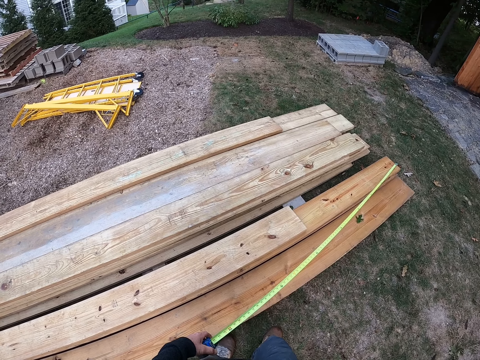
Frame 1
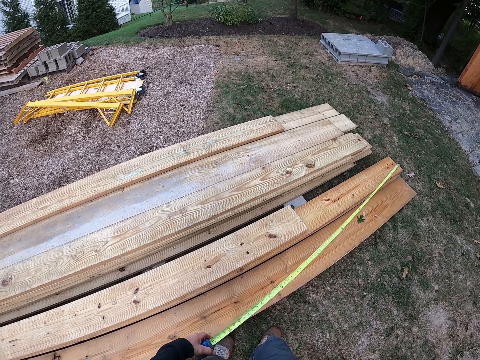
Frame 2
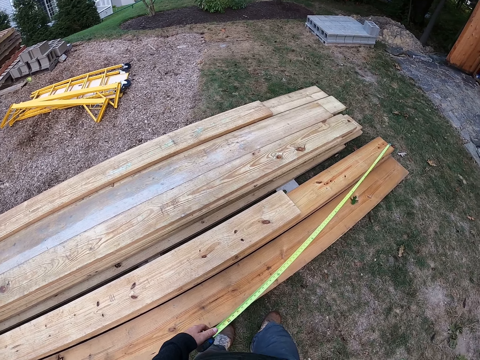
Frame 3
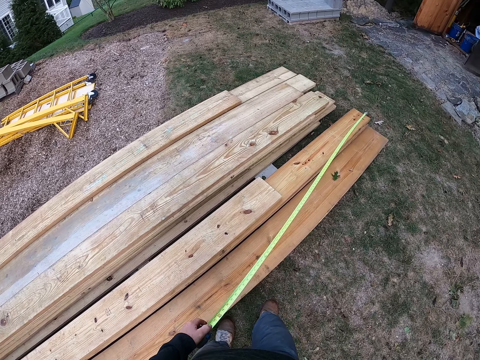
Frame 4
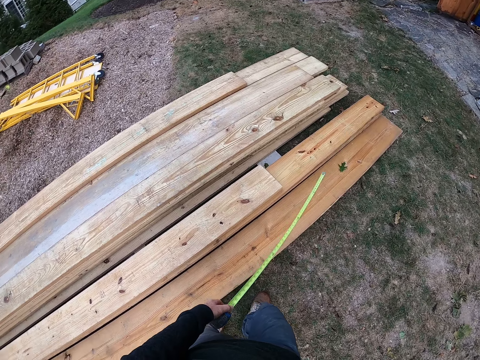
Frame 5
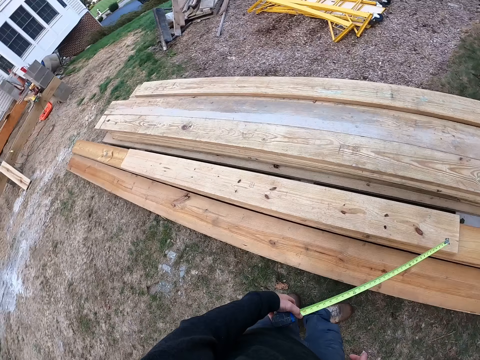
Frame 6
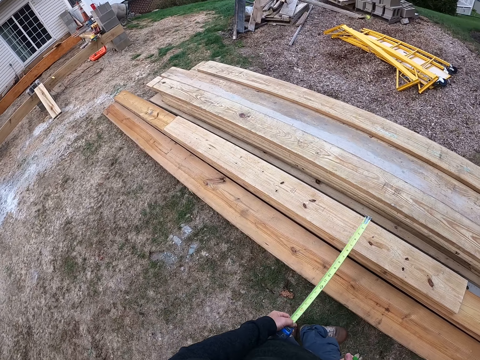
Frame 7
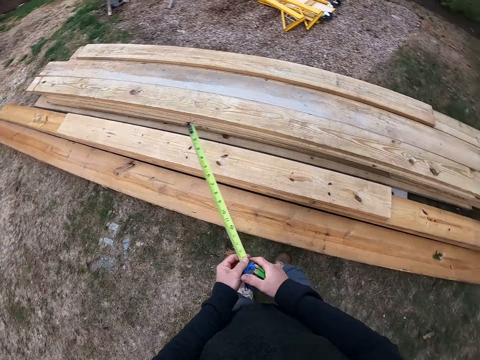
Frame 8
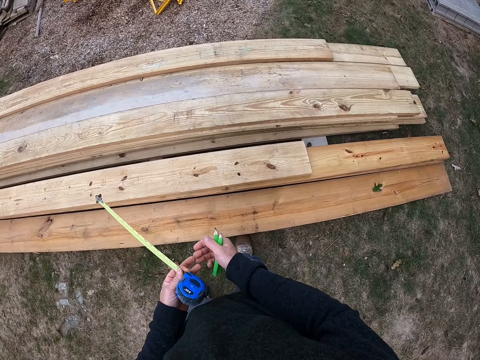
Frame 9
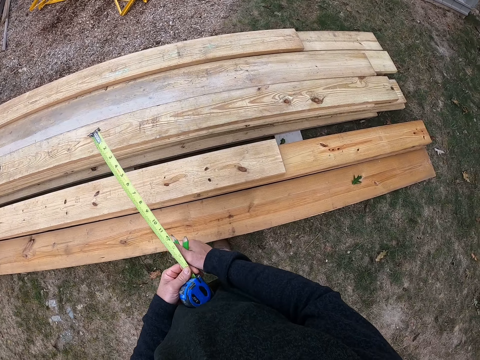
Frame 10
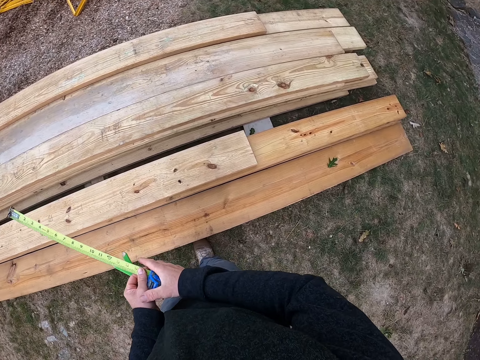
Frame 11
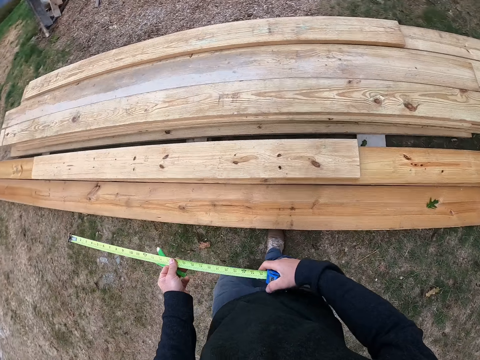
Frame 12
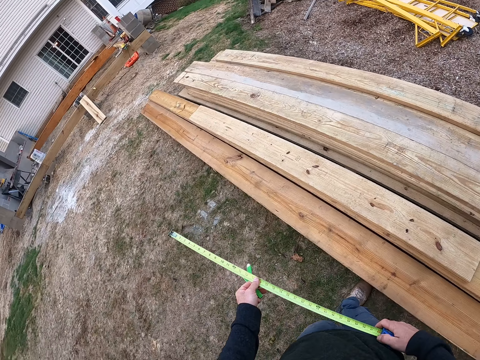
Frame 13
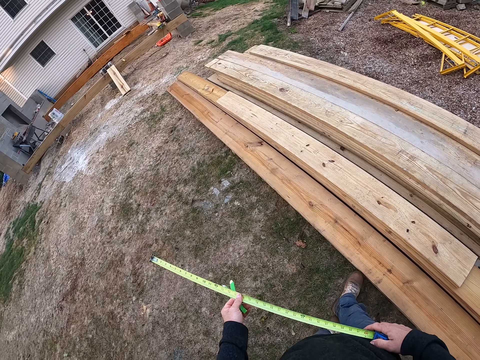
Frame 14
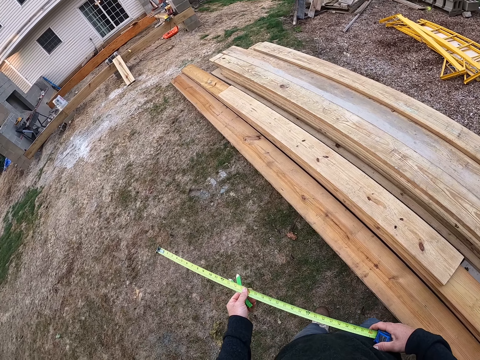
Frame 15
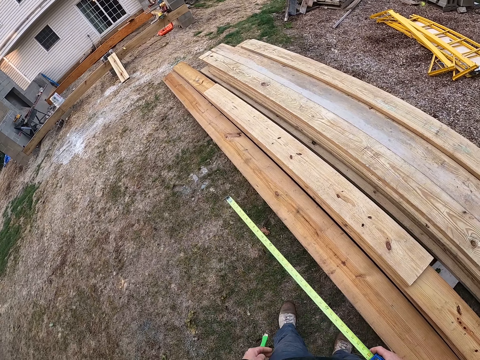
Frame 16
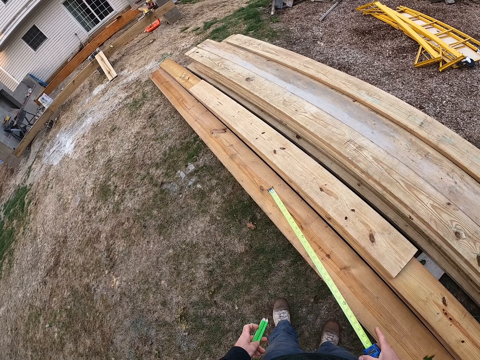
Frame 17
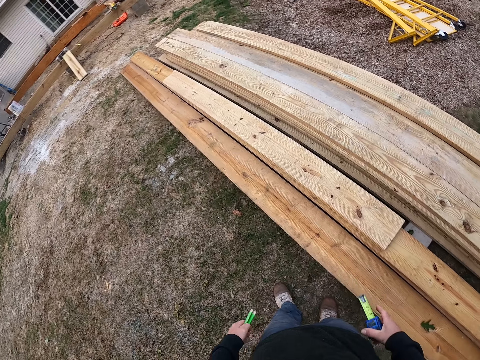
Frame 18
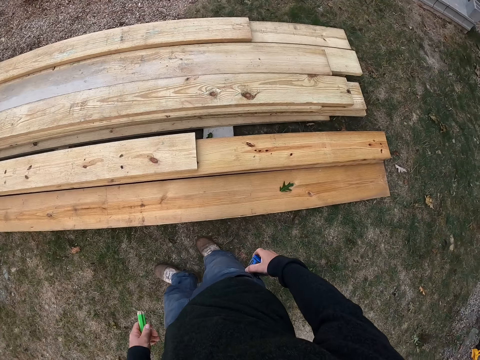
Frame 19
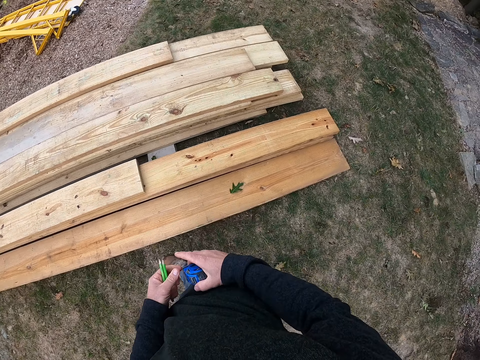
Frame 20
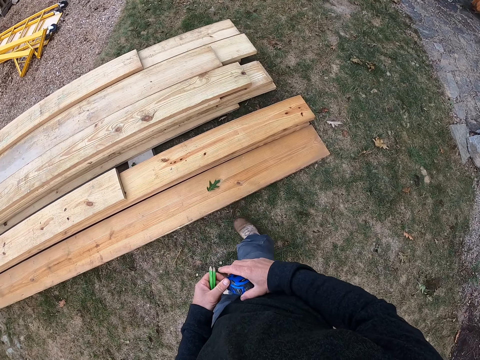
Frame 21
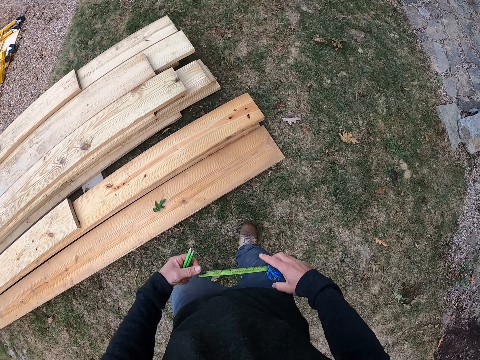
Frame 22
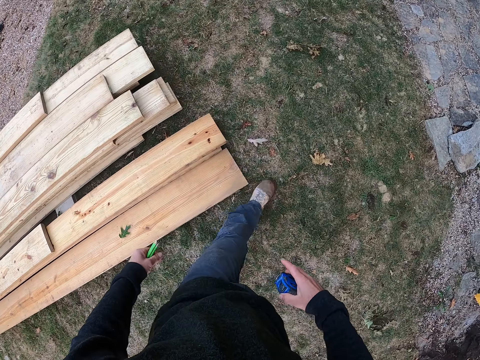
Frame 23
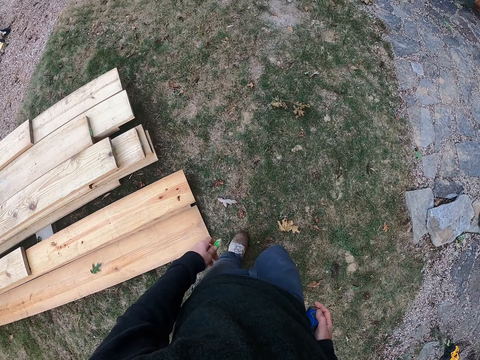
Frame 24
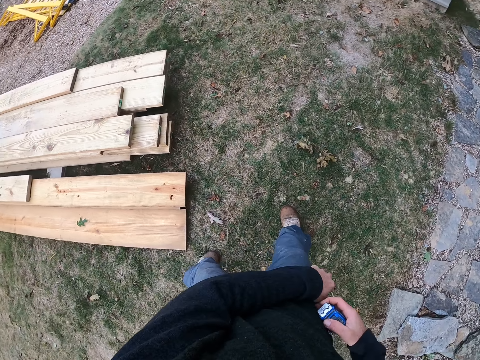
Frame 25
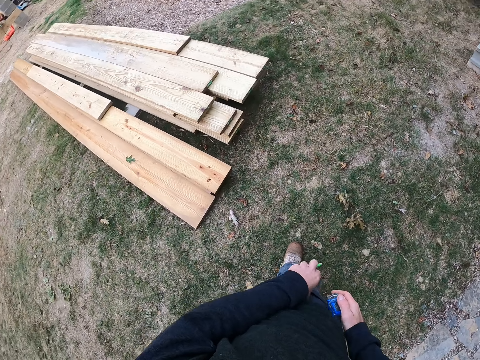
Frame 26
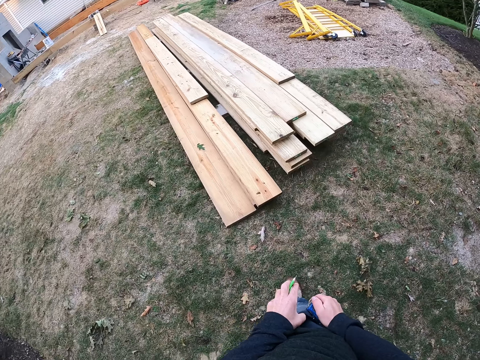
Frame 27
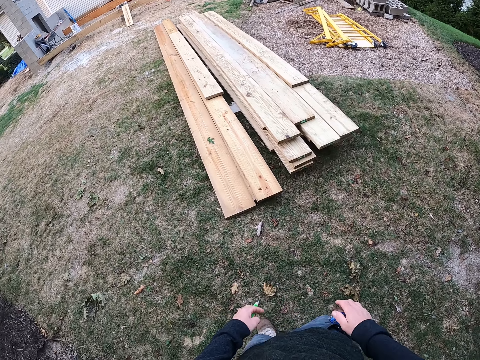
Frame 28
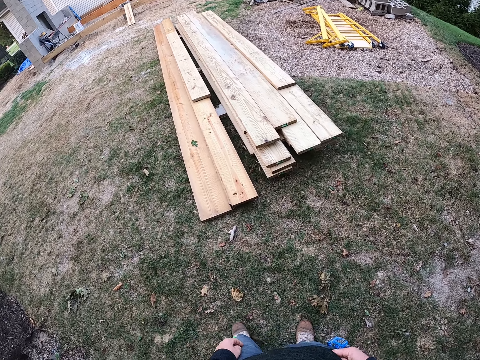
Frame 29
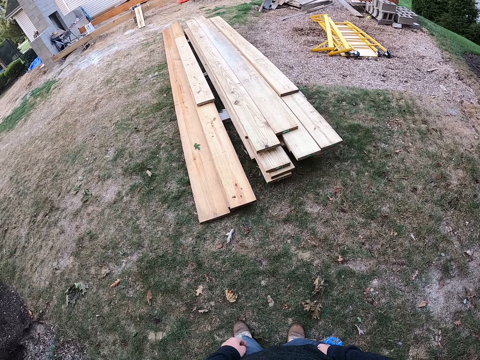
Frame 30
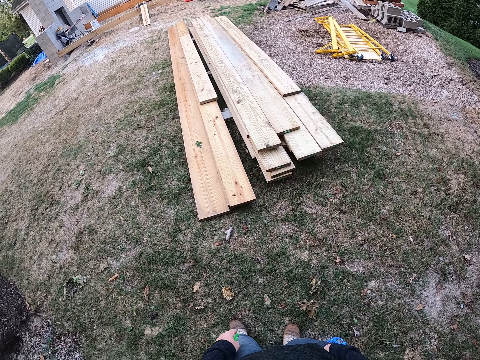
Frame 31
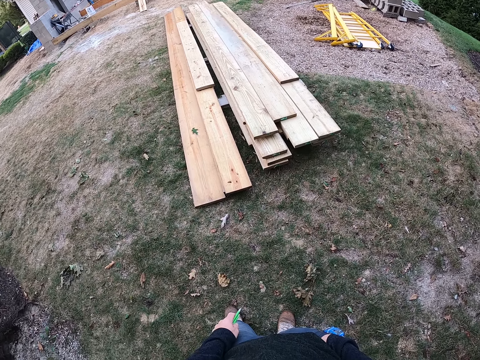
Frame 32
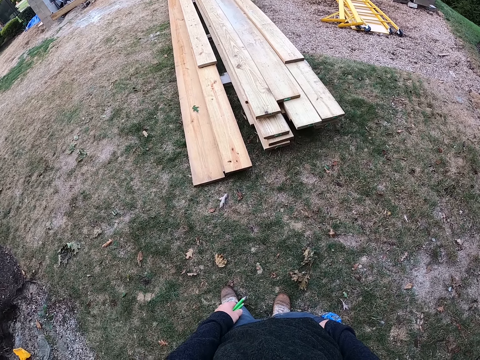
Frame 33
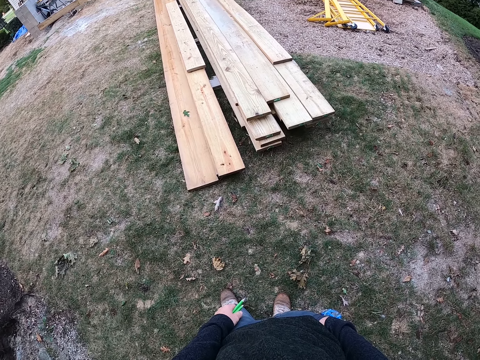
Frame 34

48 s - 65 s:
The camera wearer stands on the ground. He passes the pens to his left hand and passes the tape rule to his left hand. He walks on the ground. He puts the tape rule in his right hand in his pocket. He stands on the ground.

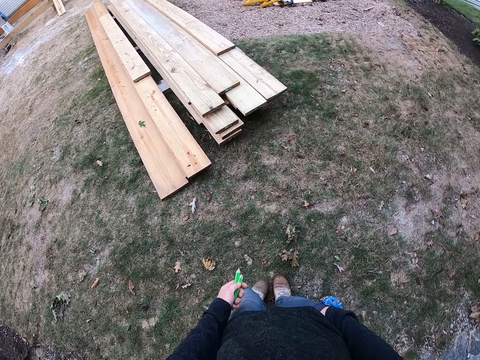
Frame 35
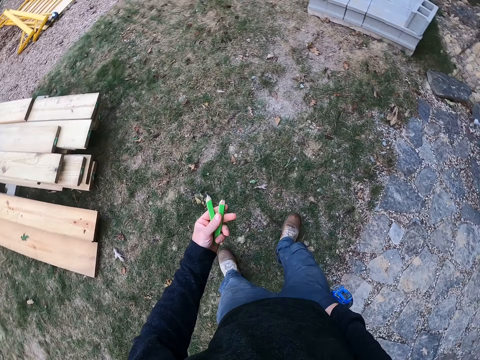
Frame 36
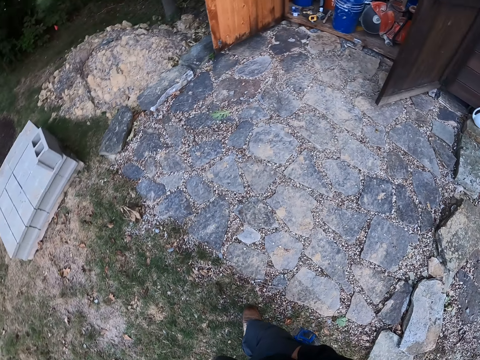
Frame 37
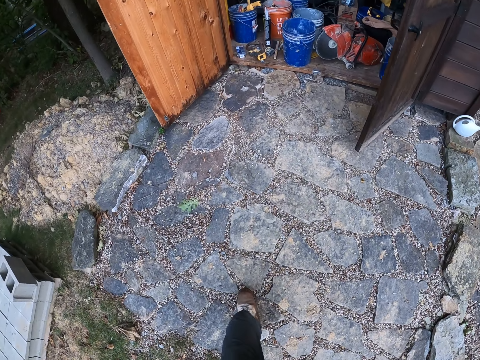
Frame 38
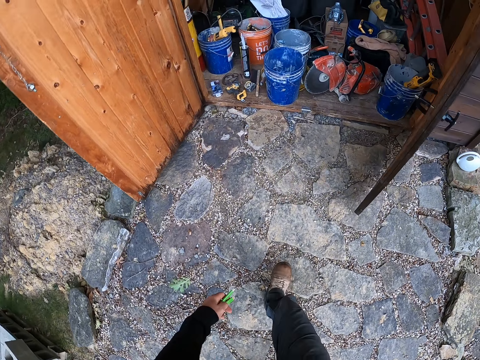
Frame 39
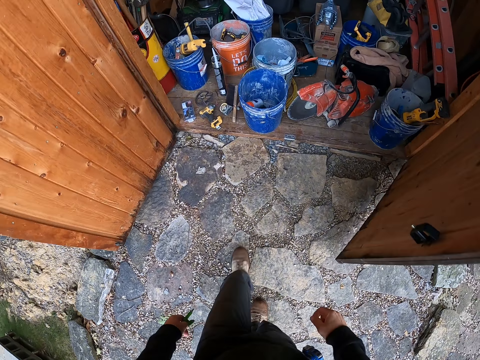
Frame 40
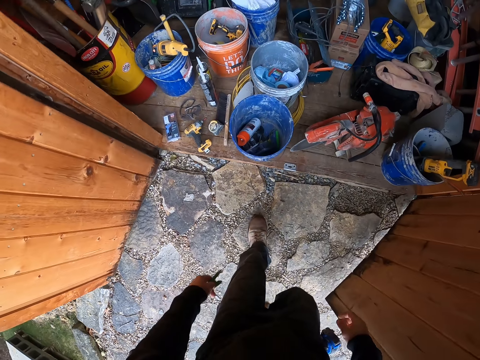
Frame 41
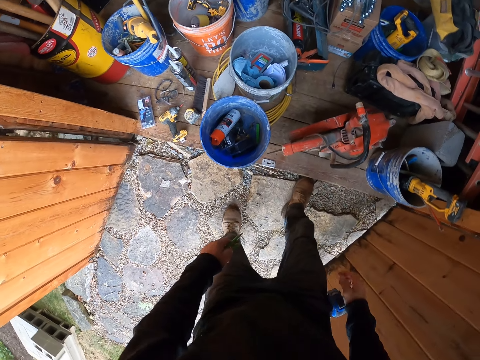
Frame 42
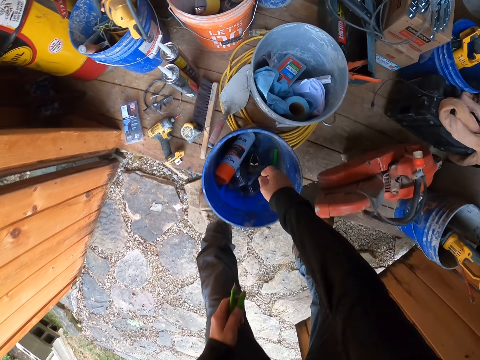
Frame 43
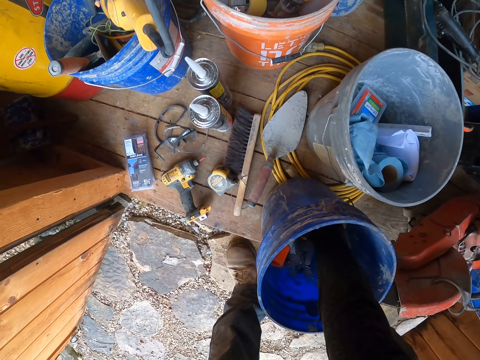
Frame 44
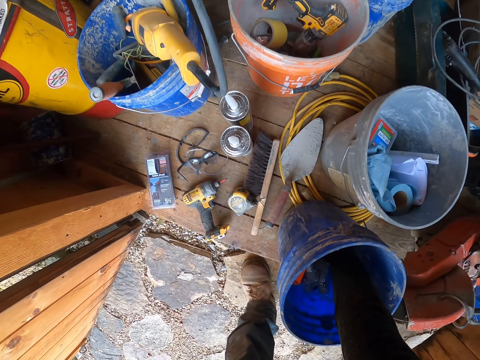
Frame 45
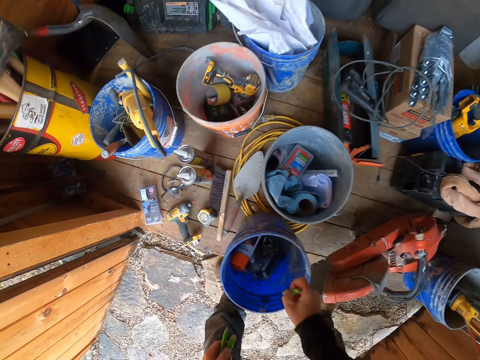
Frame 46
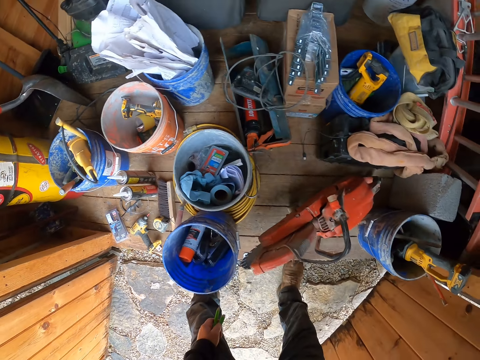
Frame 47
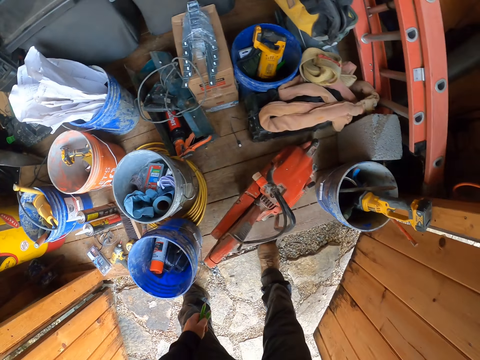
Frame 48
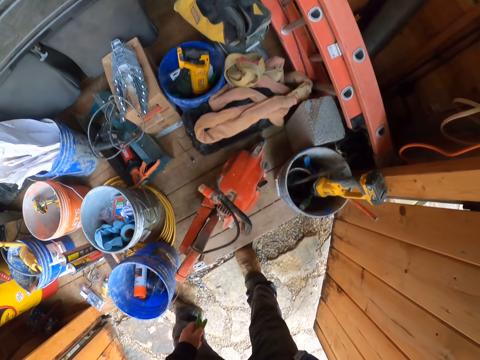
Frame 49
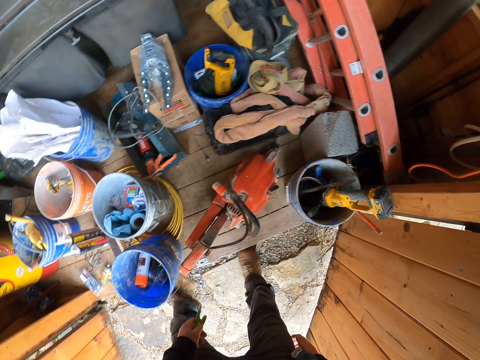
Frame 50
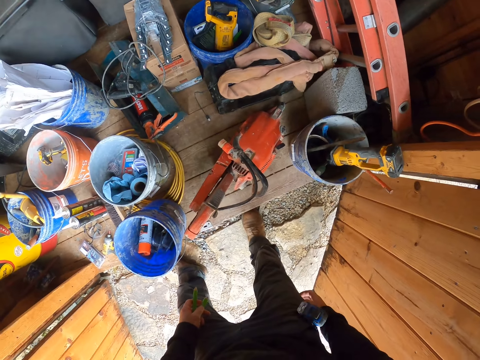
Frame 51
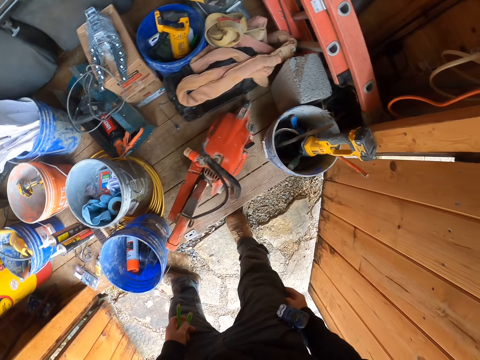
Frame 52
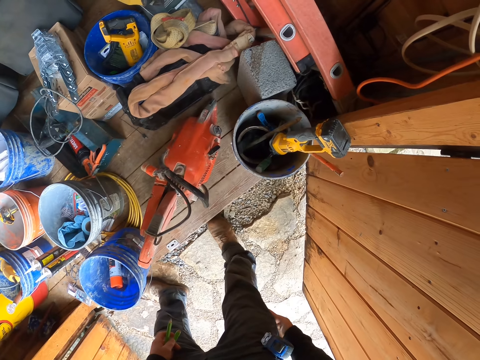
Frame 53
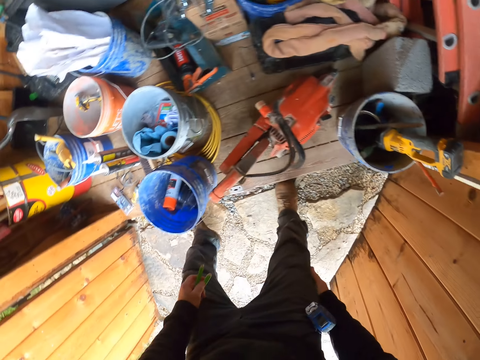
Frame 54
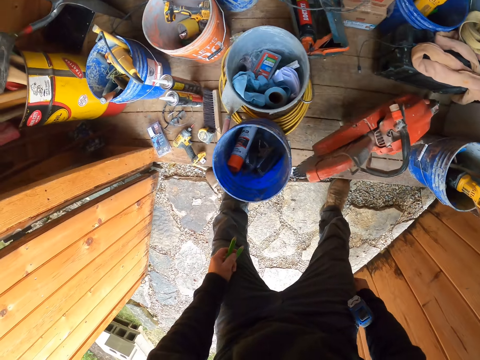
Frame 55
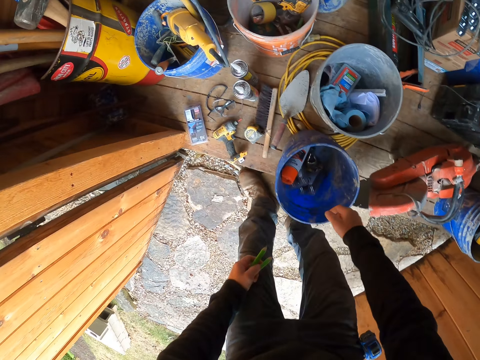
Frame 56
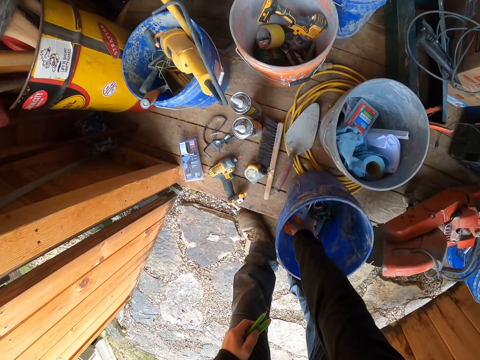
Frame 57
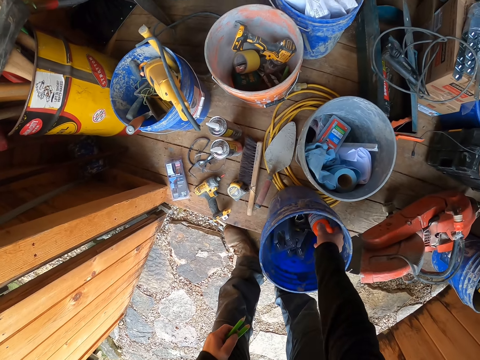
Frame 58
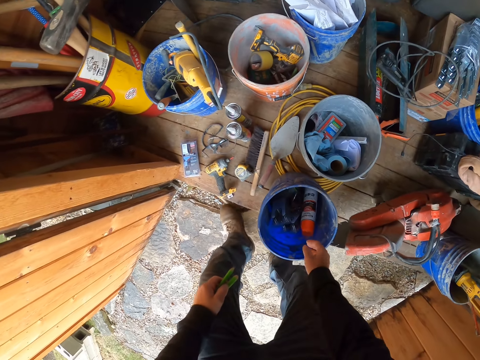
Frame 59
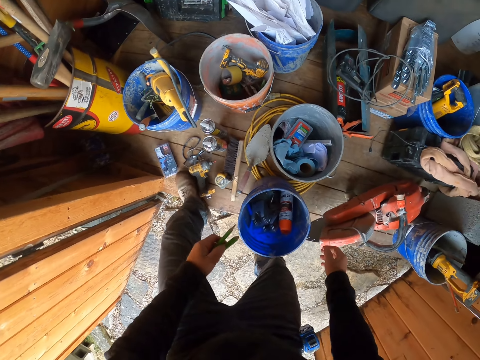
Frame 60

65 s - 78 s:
The camera wearer walks on the ground to a store. He takes out an object from a bucket with his right hand. He stands on the ground. He puts the object in his pocket. He touches another object in the same bucket with his right hand. He holds something in the bucket. He moves some objects on the floor with his left hand.
